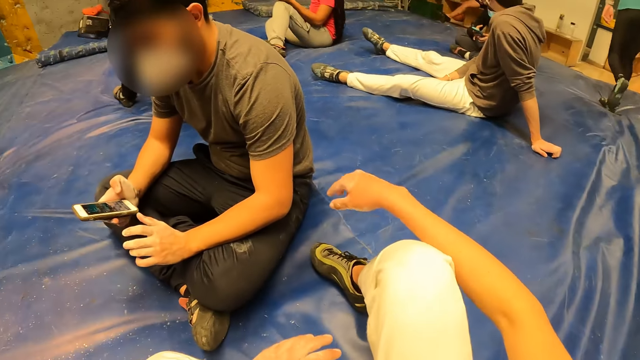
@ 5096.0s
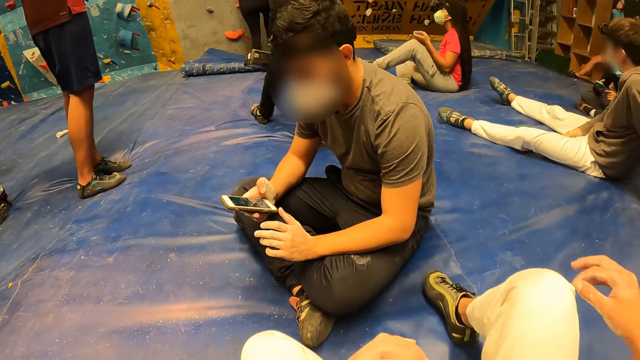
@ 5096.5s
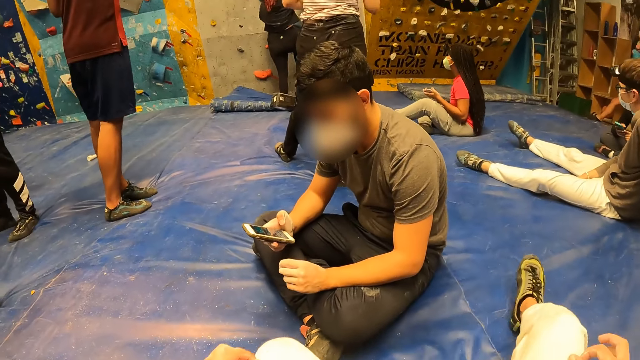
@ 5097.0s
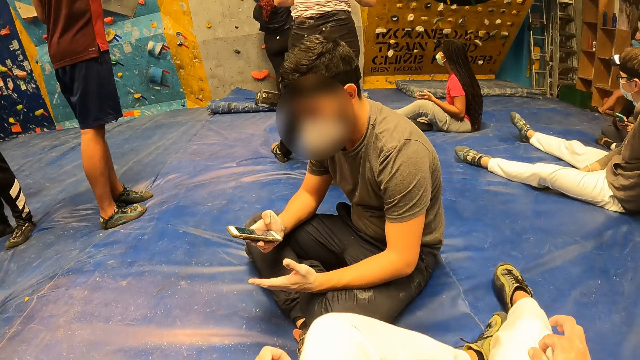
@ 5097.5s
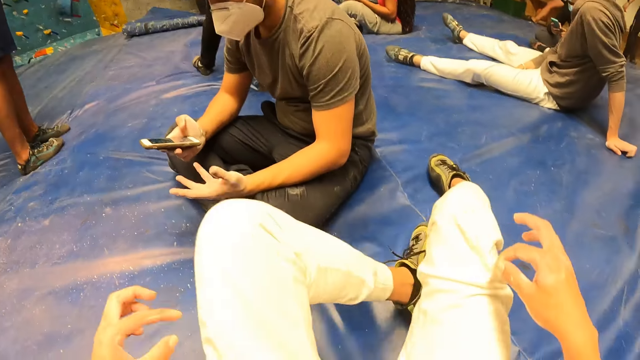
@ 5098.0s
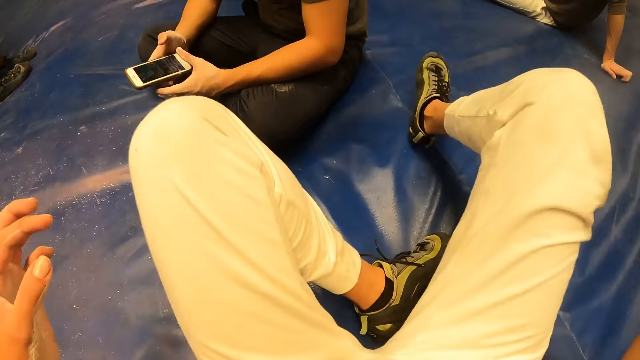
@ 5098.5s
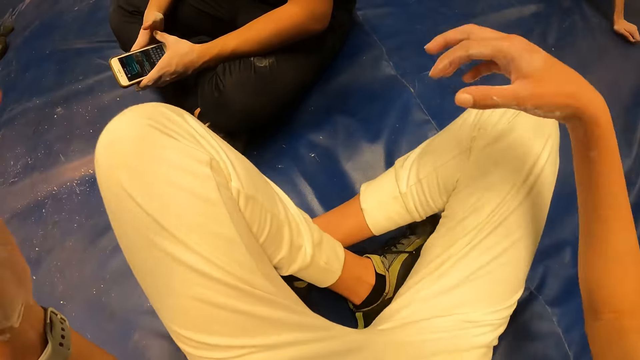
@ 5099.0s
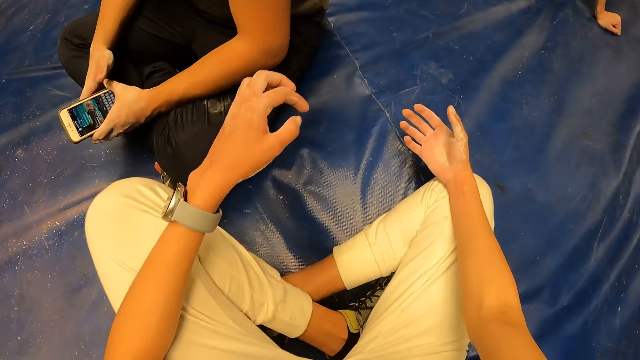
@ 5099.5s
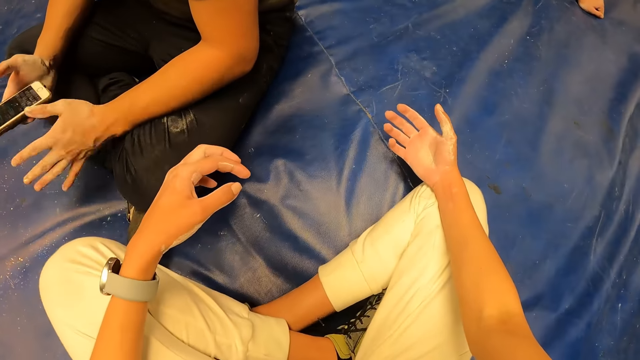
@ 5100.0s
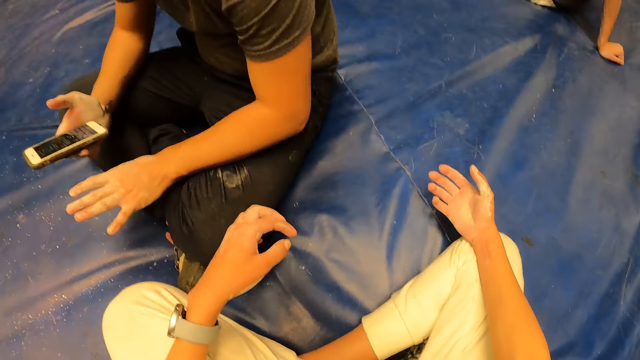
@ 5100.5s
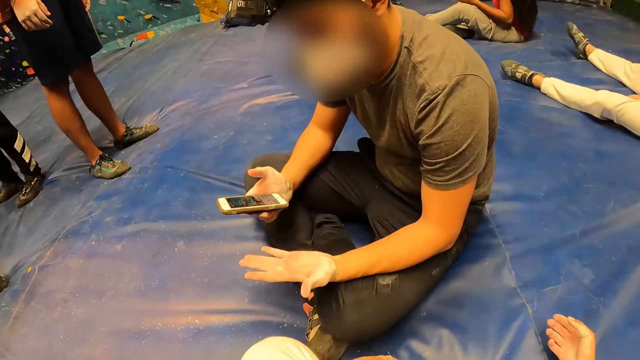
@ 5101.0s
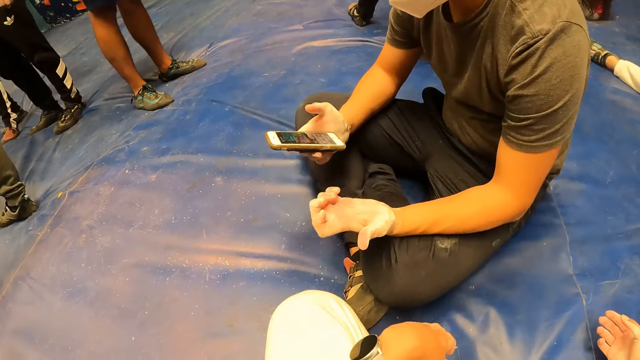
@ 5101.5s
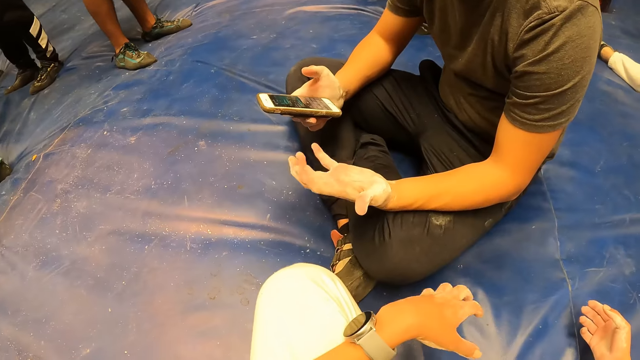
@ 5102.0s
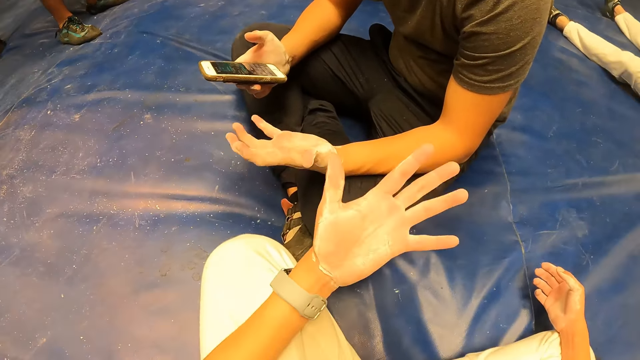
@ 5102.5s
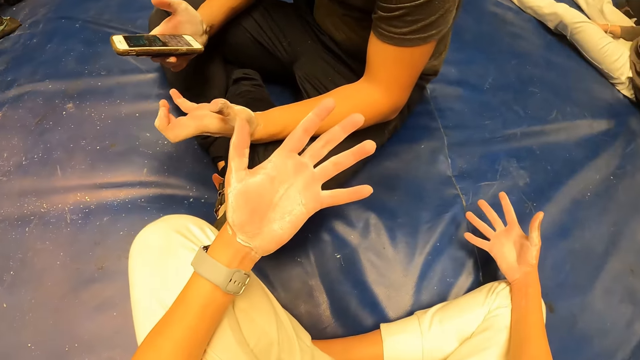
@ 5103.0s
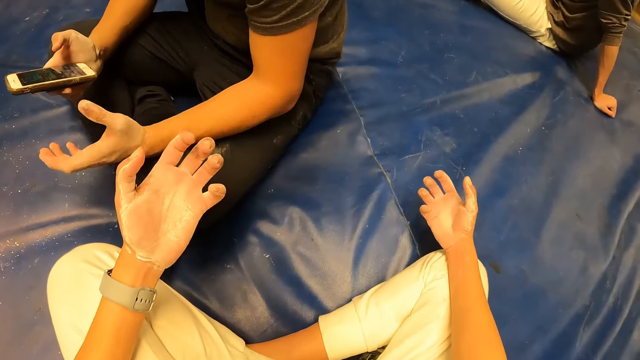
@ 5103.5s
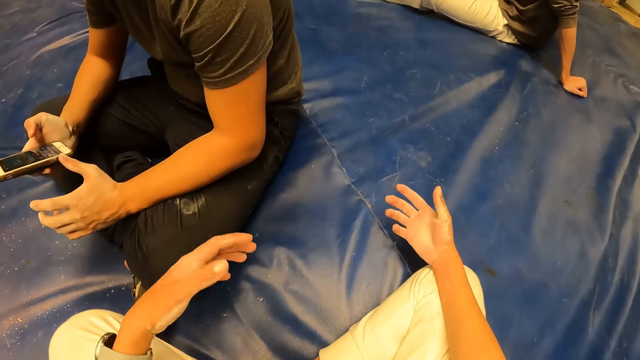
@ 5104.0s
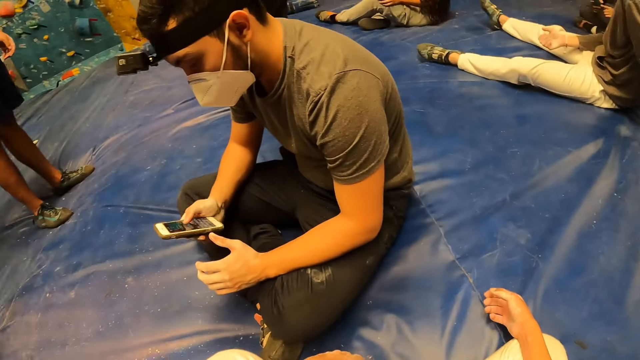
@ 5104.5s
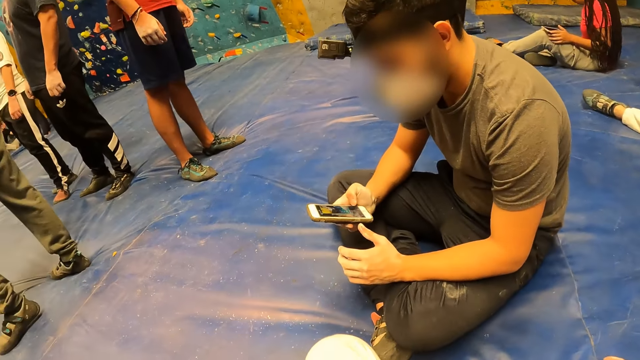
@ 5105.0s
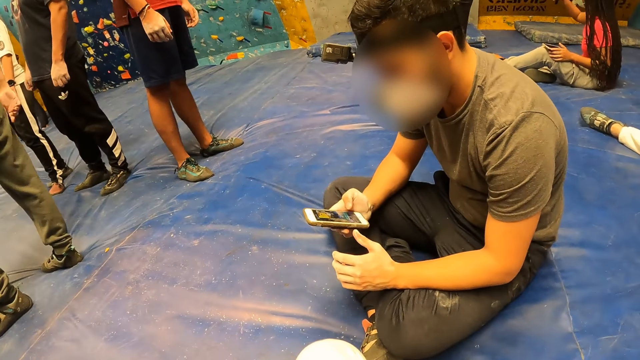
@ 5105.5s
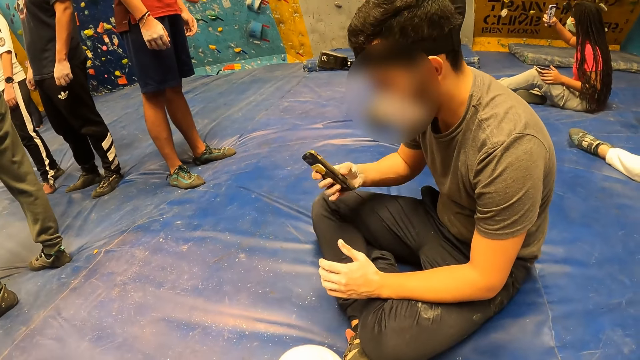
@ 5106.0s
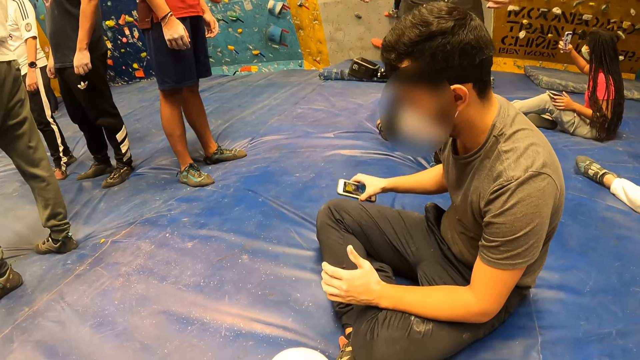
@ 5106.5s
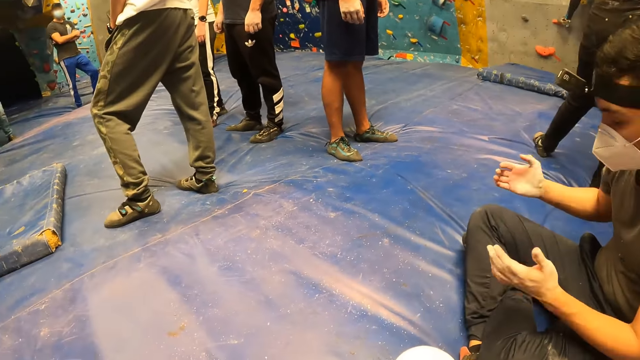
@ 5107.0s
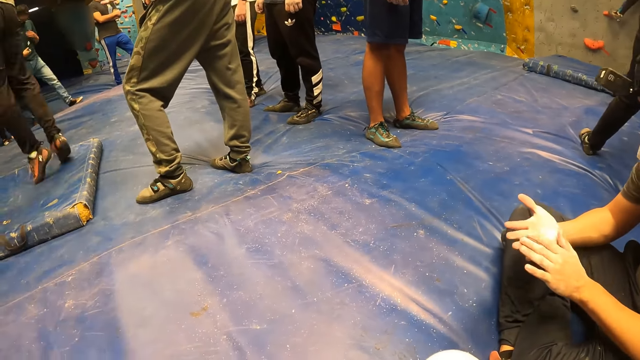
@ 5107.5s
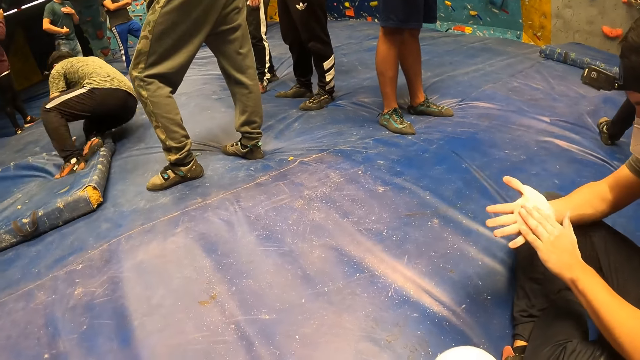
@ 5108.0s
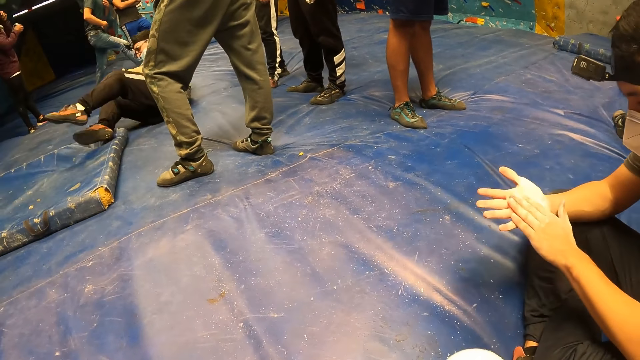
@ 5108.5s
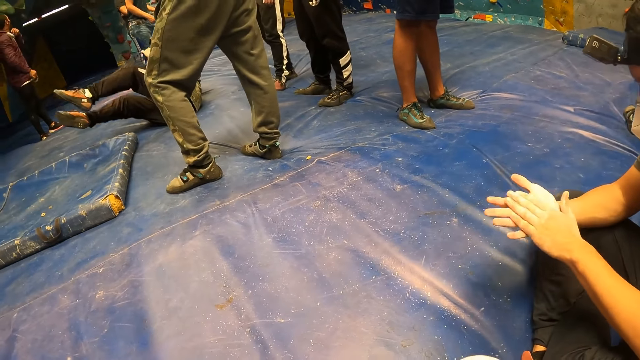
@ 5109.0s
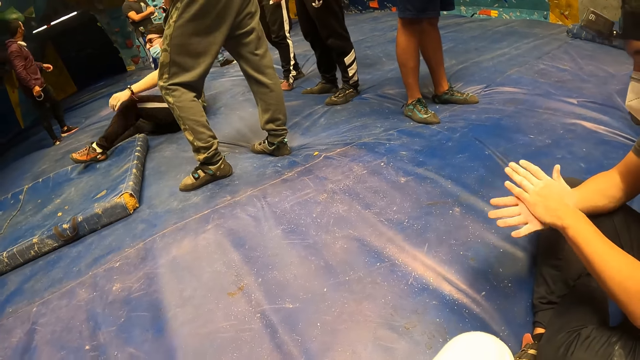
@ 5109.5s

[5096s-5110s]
A man presses the phone with his right hand. The camera wearer stares around the boulder. She crosses her legs. The man holds the phone with both hands. He holds the phone in his hands with his right hand. He stretches his left fingers. The camera wearer opens her left hand and opens her right hand. The man presses the phone with his right hand. He drops the phone on the bouldering mat with his right hand. He rubs both hands together.

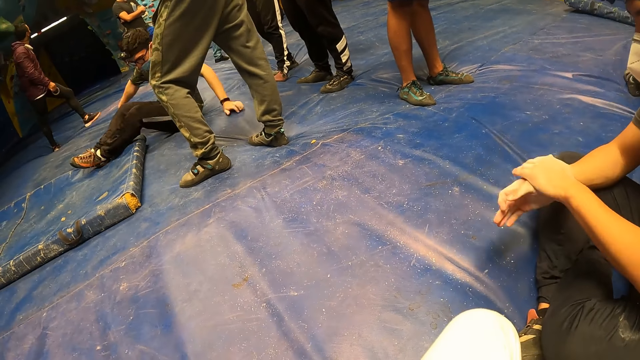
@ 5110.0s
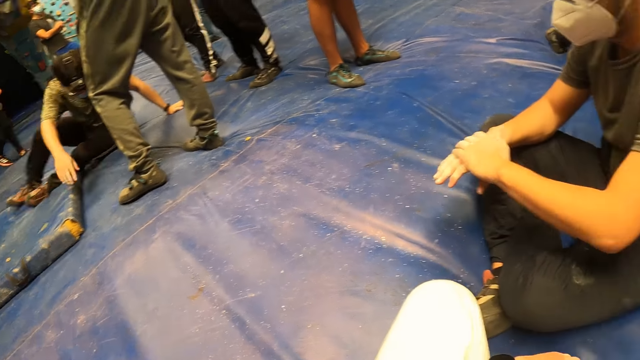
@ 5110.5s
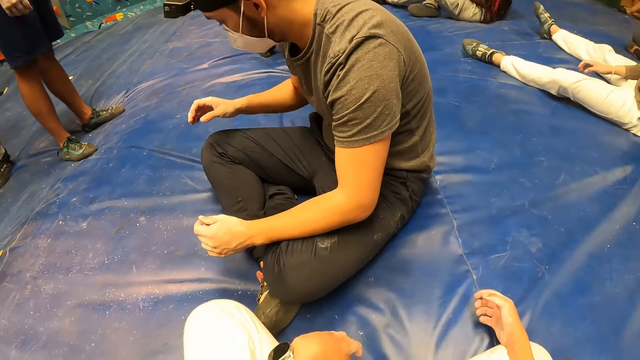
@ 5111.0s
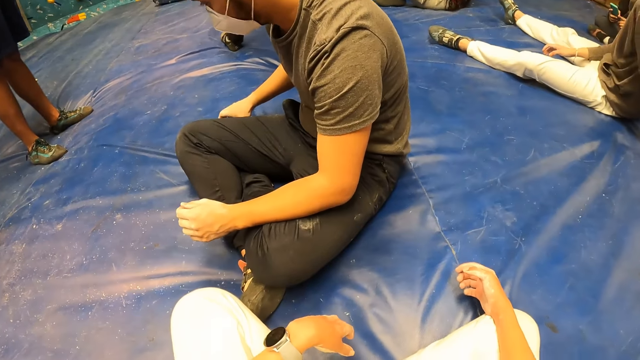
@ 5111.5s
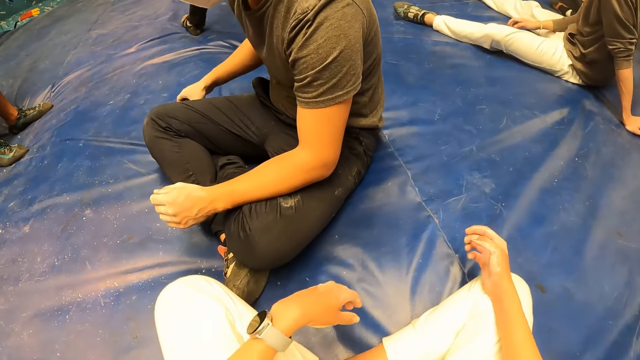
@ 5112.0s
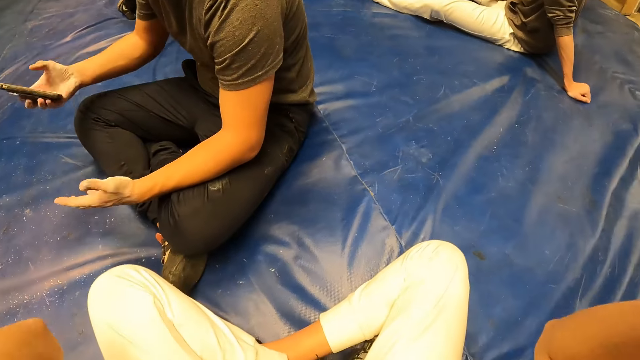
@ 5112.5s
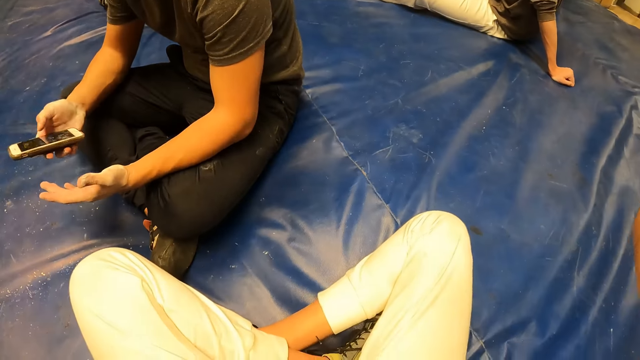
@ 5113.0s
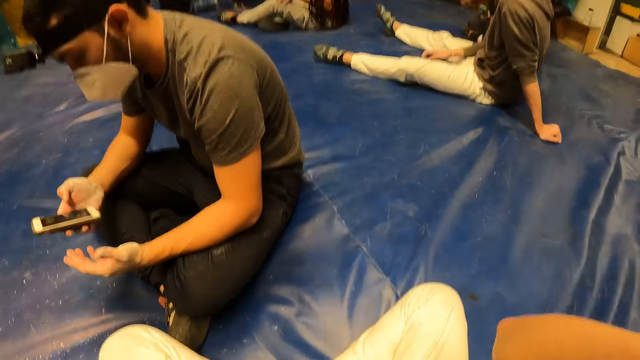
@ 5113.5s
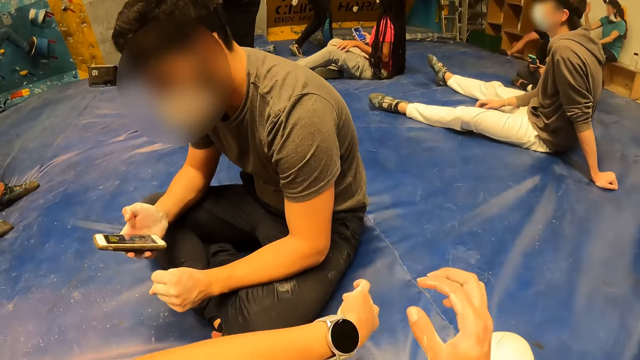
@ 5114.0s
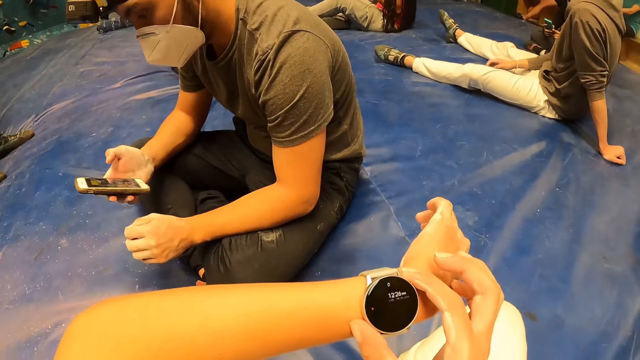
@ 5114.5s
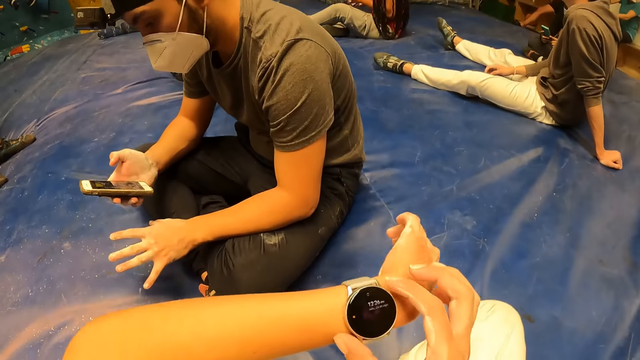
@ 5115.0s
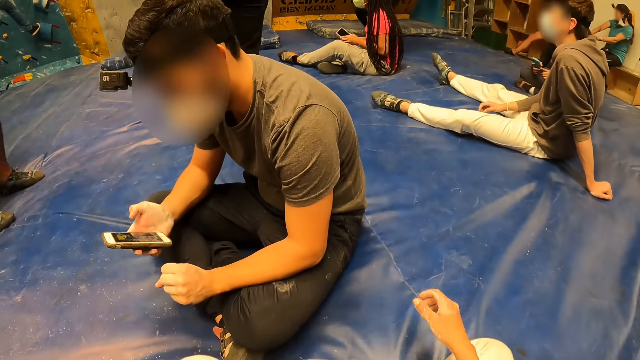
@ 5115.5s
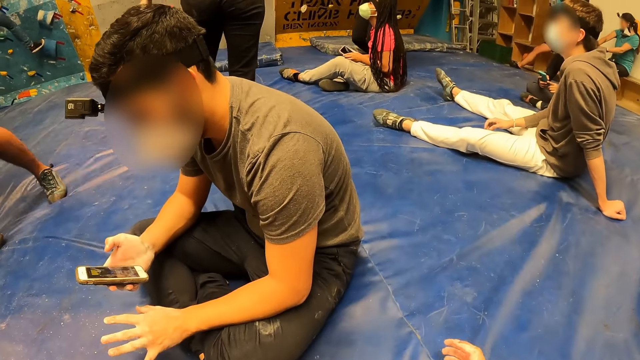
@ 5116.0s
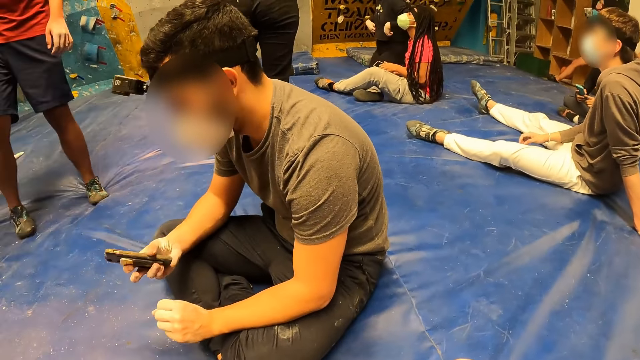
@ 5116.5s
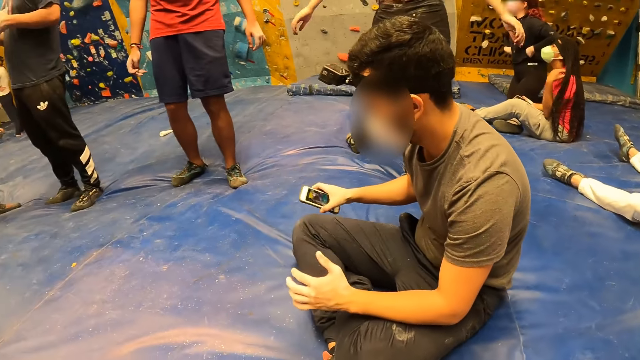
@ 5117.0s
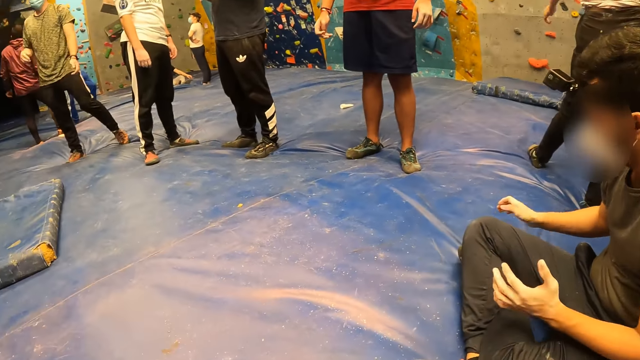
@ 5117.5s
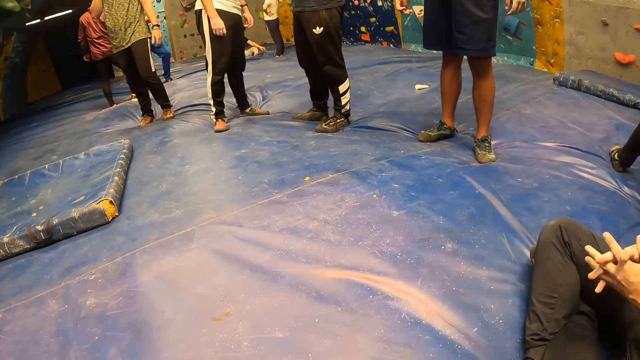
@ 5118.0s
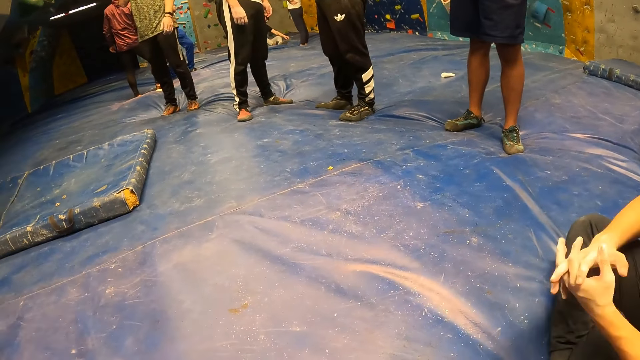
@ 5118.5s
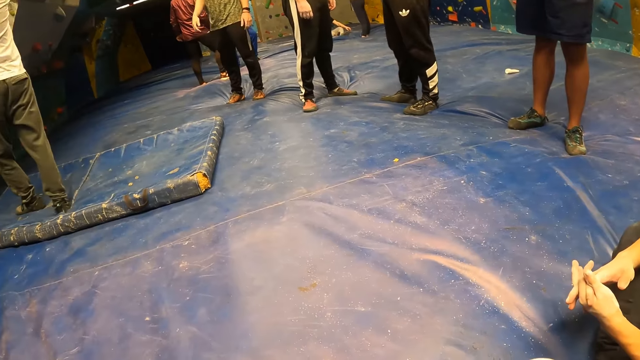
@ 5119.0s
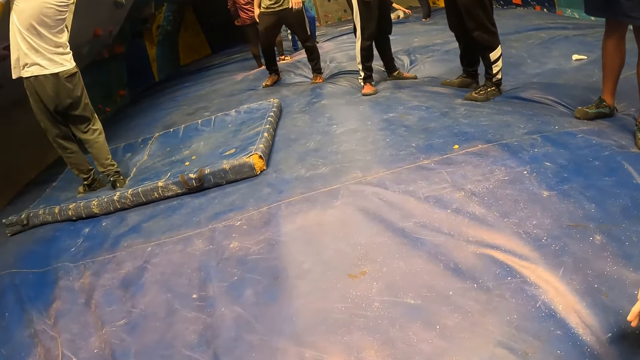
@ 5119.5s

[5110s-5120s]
The man picks up the phone on the bouldering mat with his right hand. The camera wearer raises her hands. The man presses the phone with his right hand. The camera wearer presses a wristwatch on her left wrist with her right hand. She stares at the wristwatch. She stares around the boulder. The man drops the phone on the bouldering mat with his right hand. He locks his fingers together.
